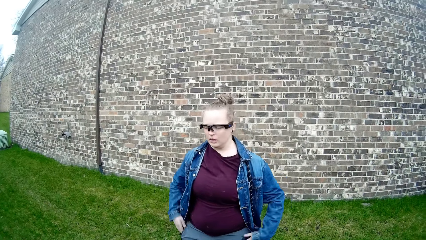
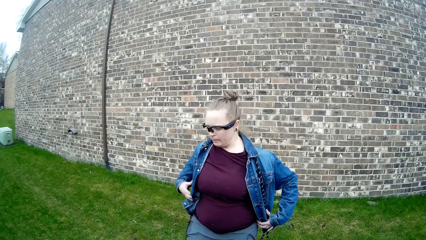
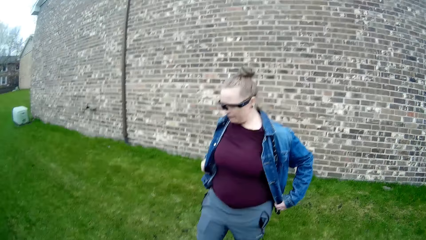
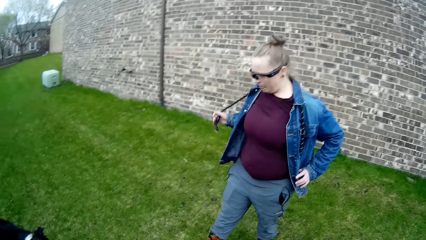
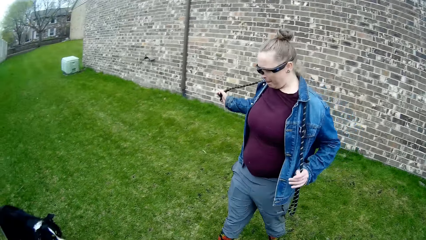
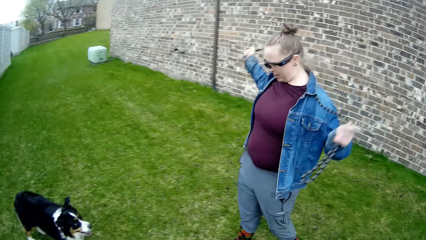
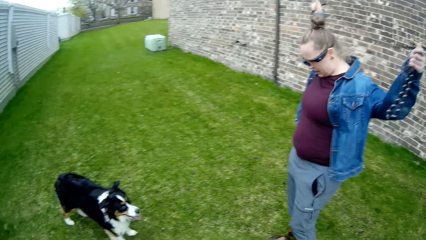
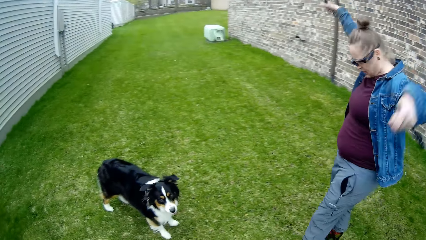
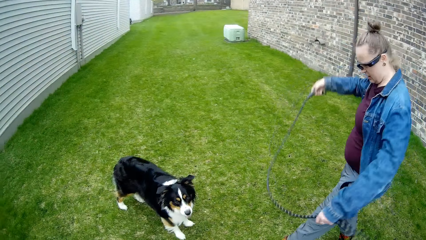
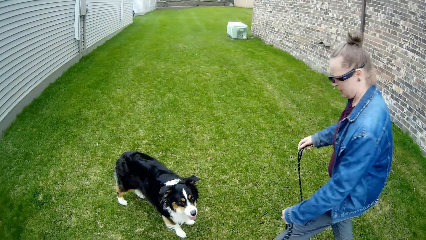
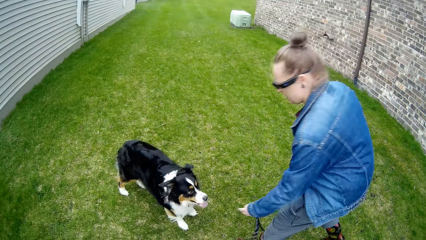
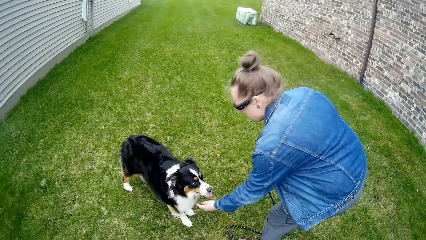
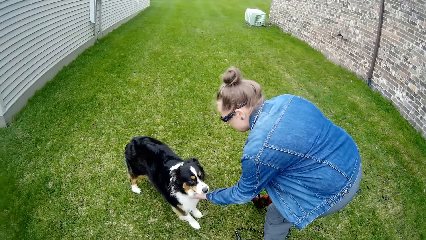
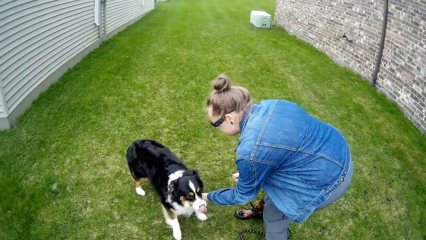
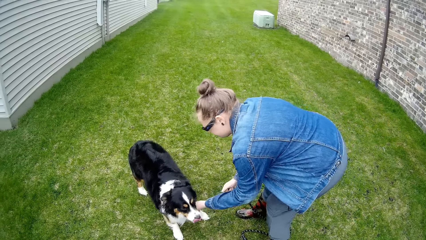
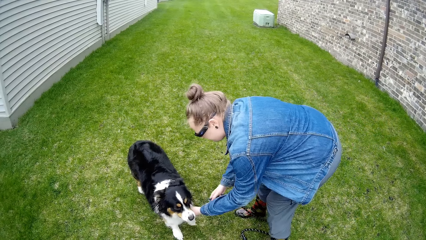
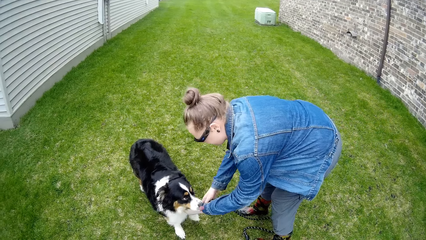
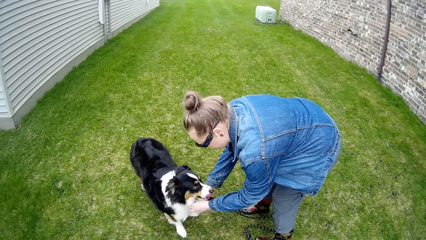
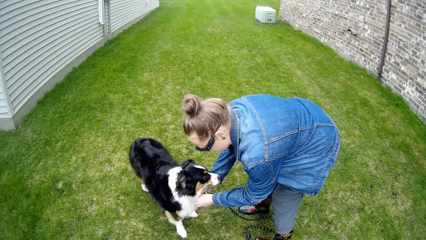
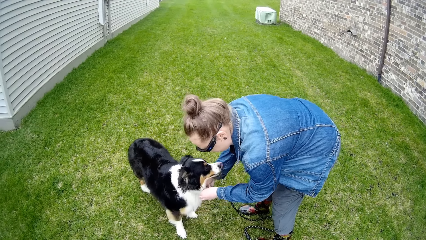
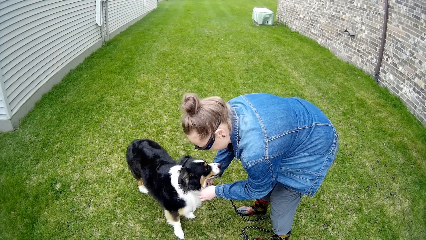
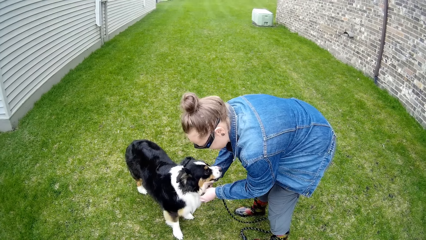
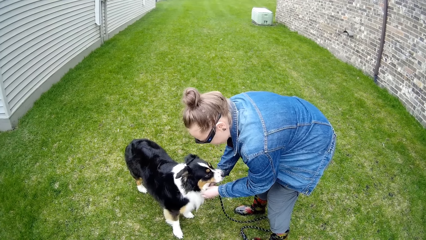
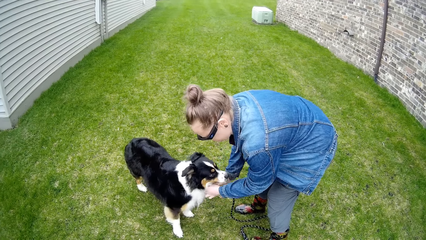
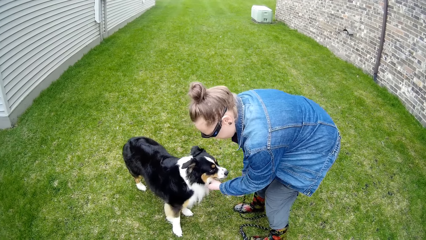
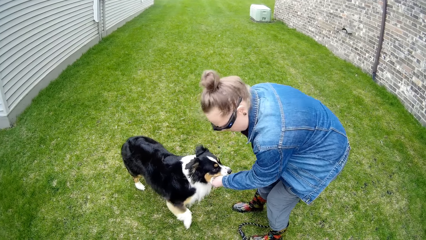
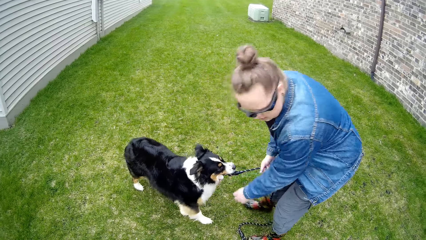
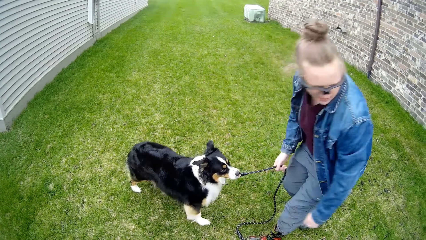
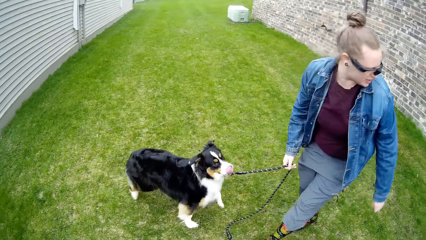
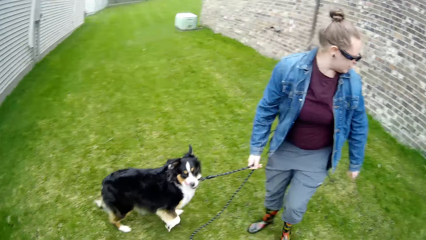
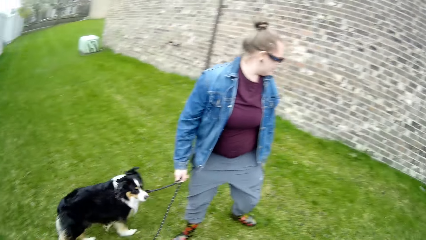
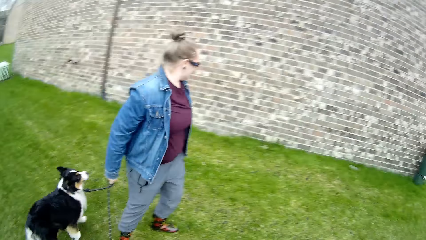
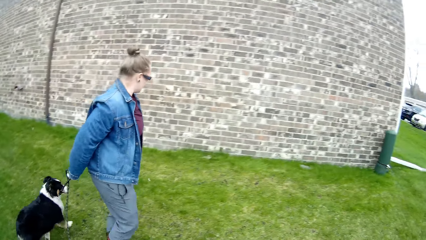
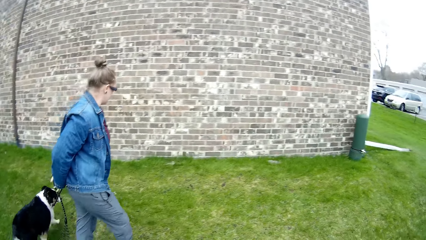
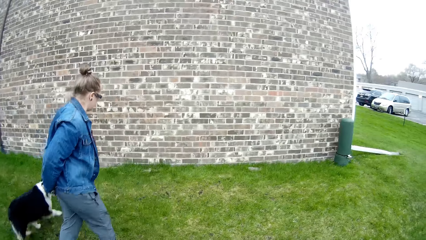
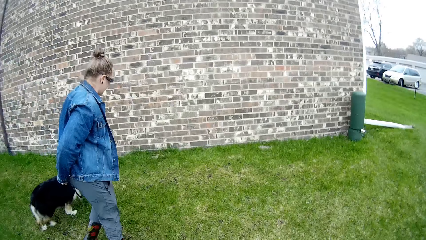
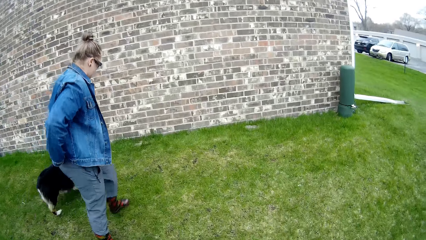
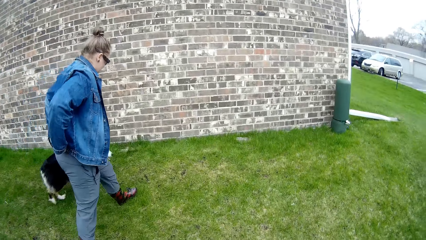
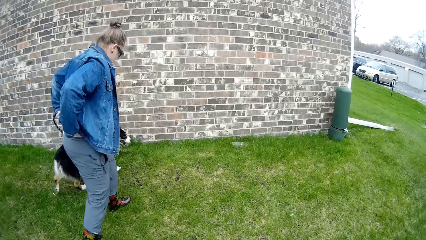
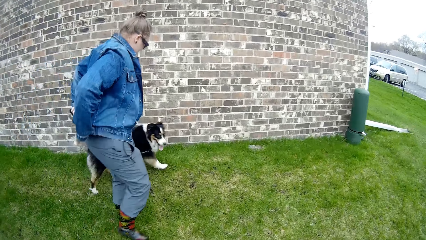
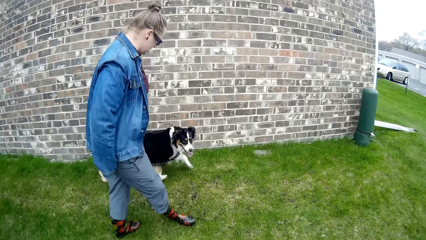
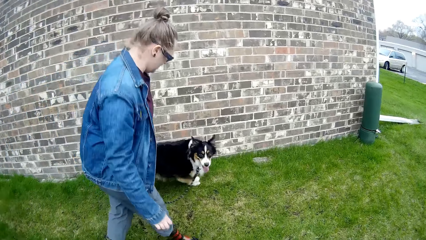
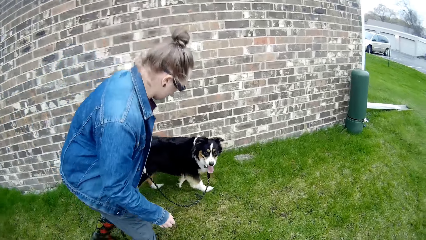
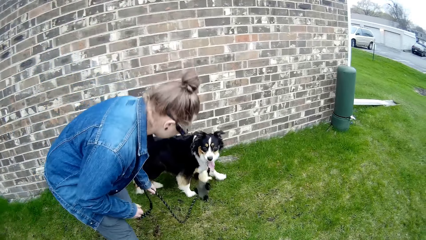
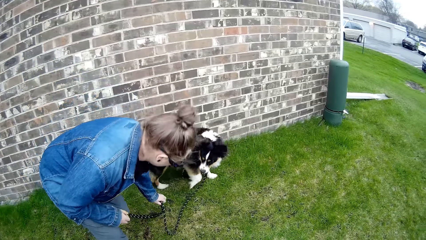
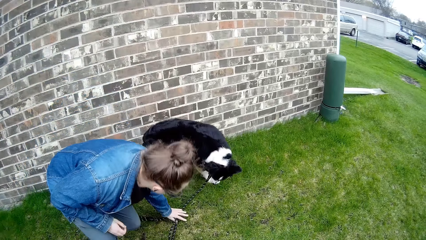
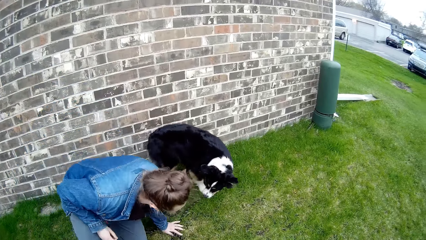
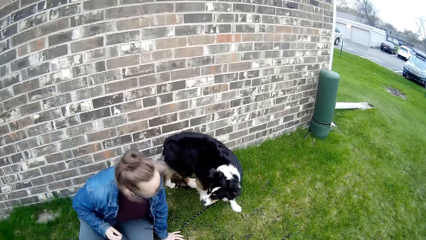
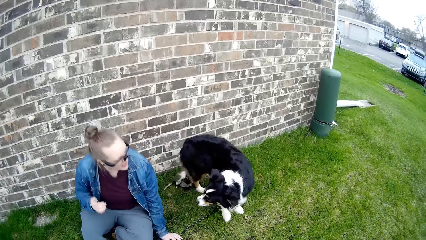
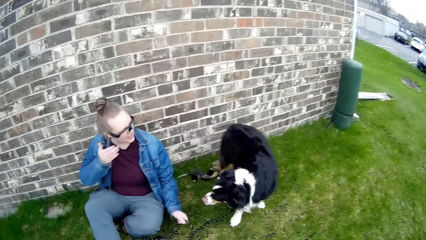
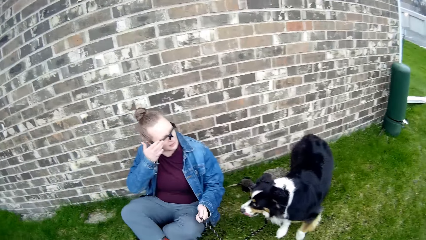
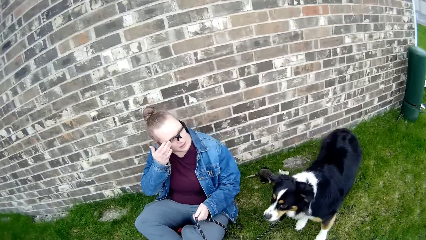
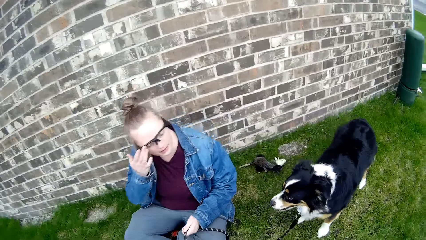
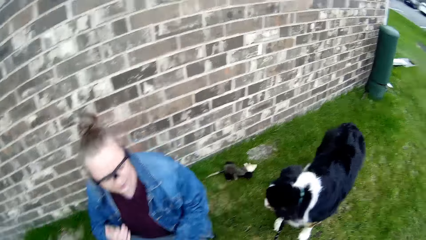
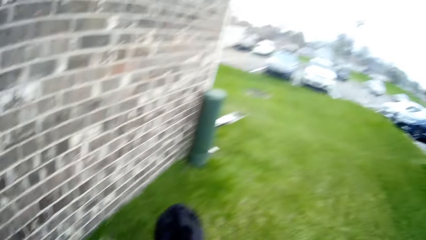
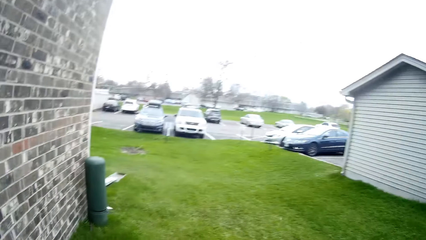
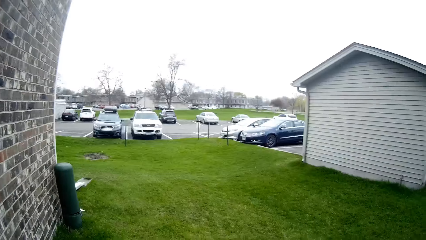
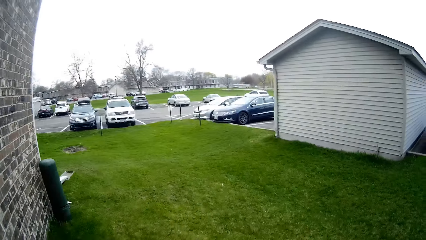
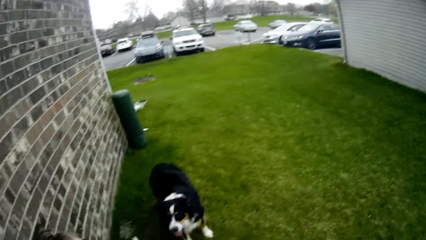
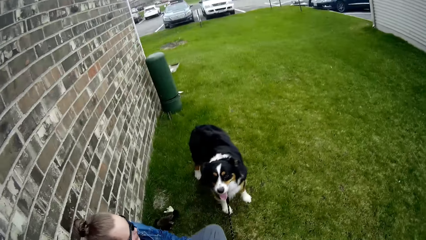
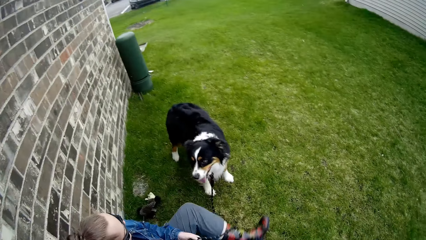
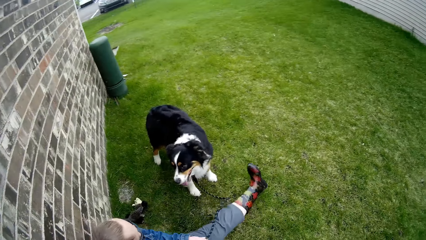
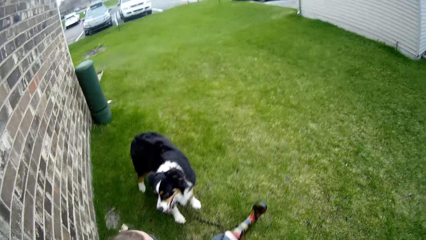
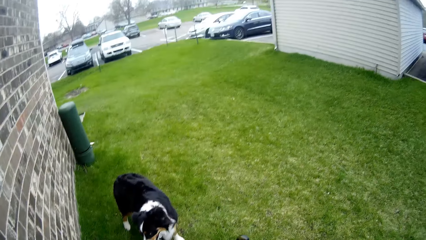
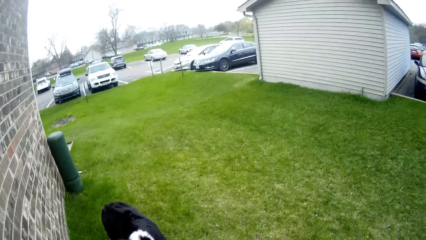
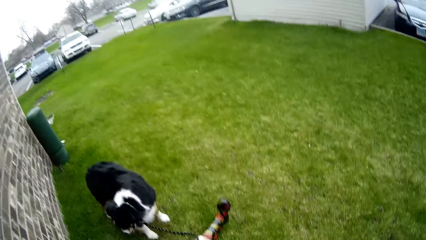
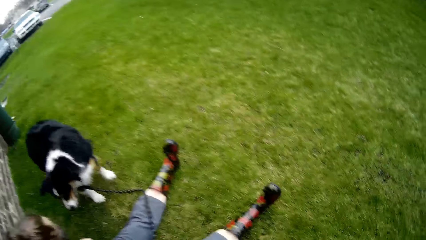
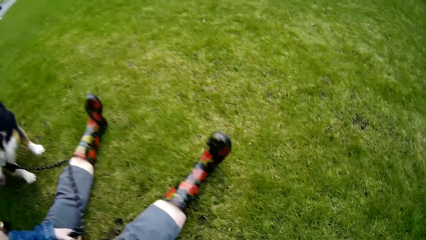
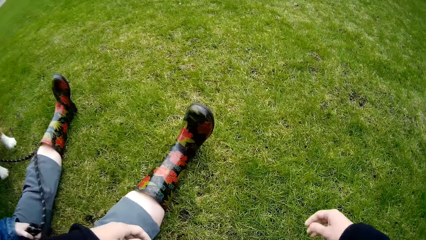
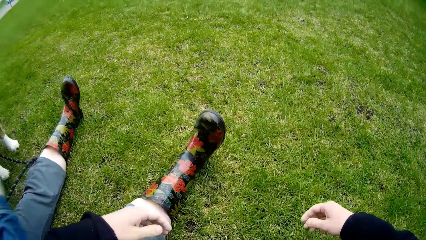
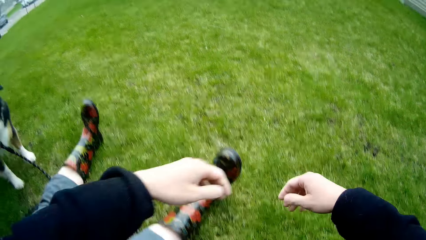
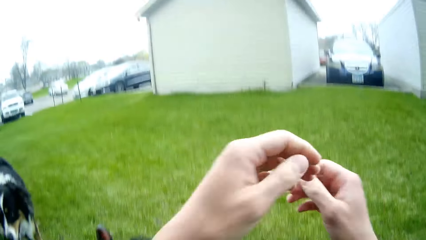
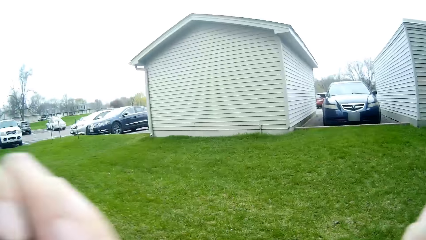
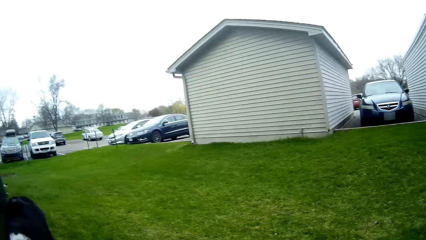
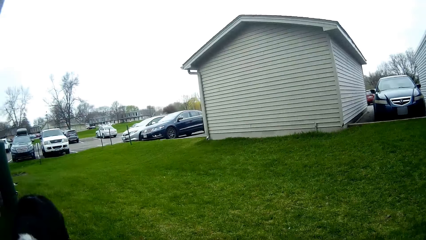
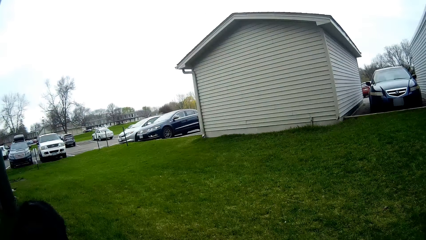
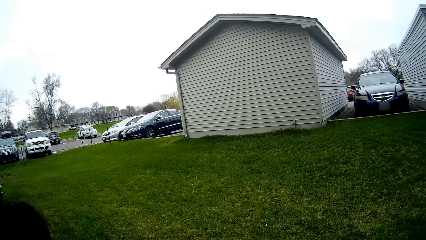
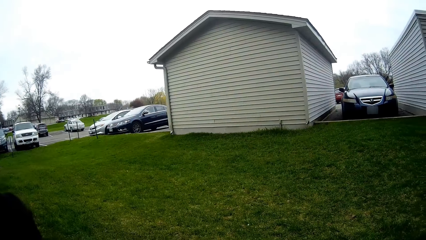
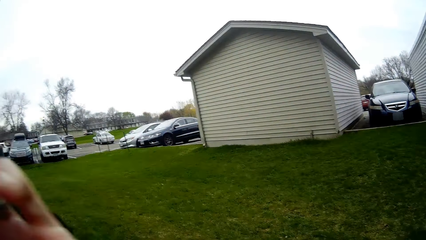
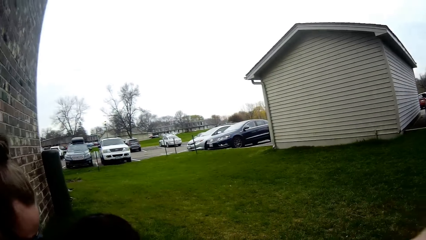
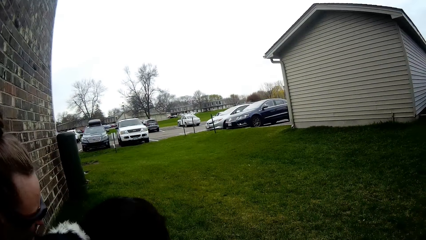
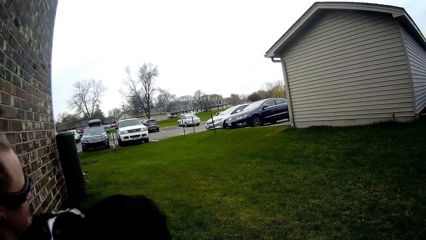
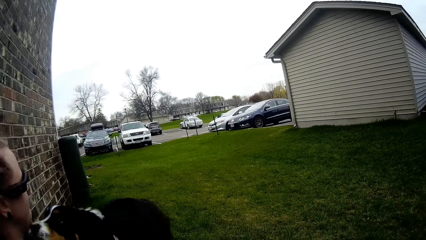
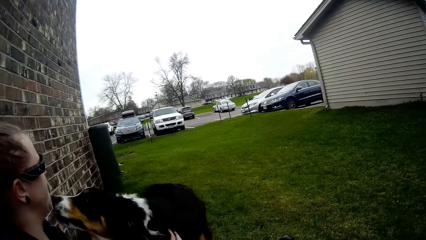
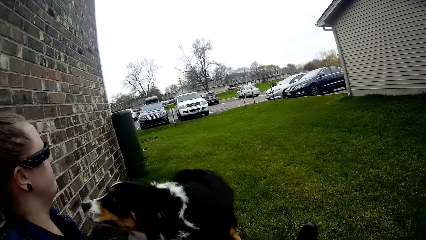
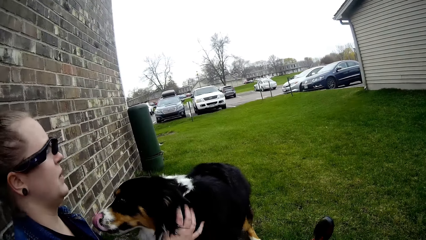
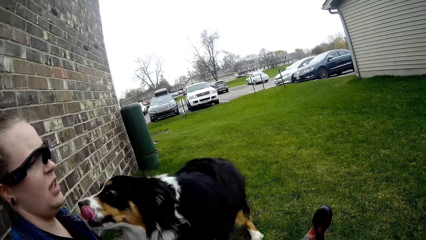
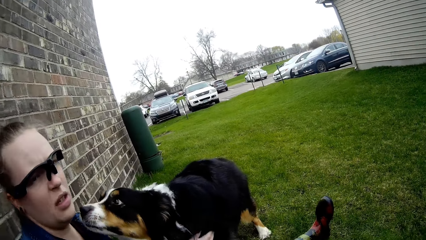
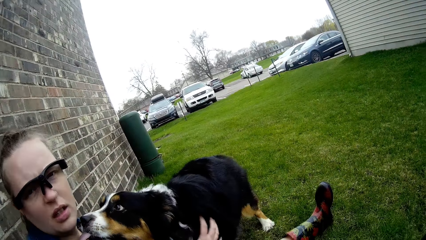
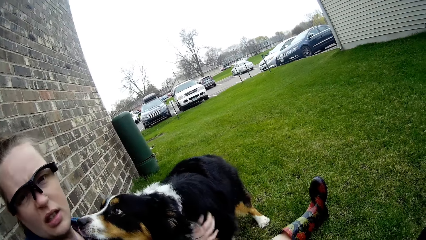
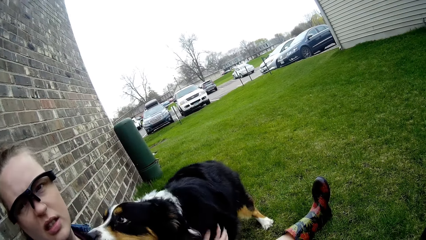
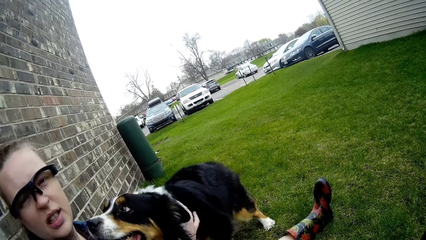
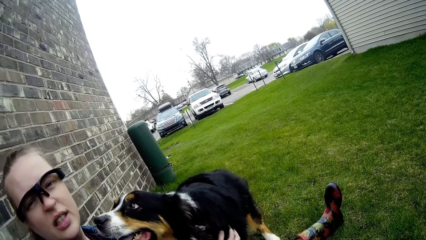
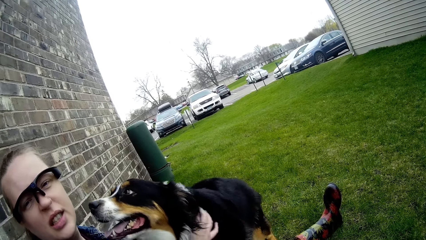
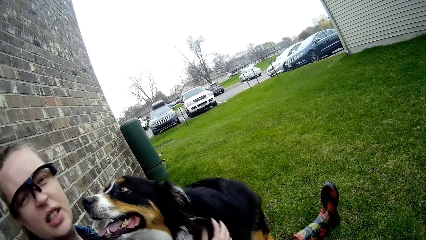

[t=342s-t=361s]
The woman removes a dog leash from her shoulders with both hands. The woman puts the dog leash on the dog with both hands. The woman walks the dog with the leash in her left hand. The woman sits on the ground. The woman plays with the dog.
